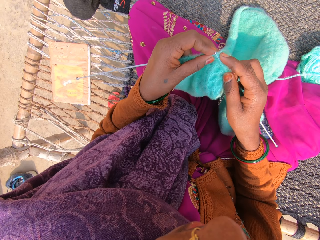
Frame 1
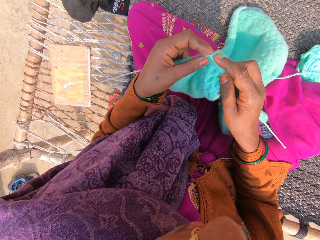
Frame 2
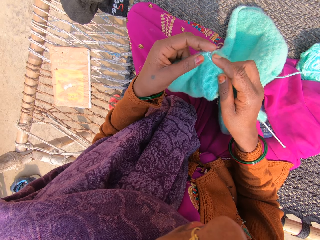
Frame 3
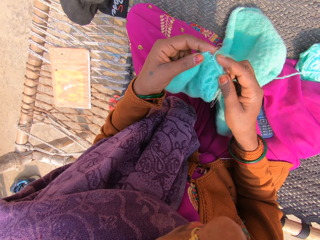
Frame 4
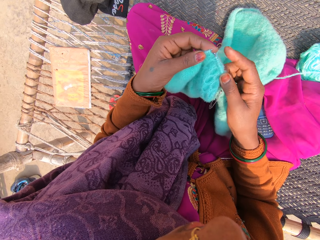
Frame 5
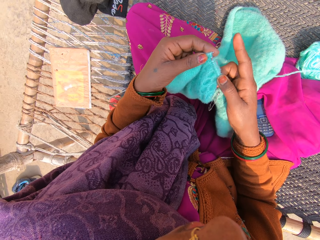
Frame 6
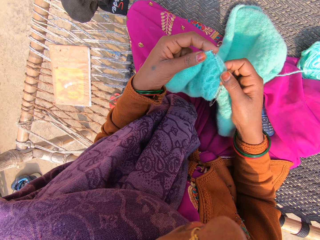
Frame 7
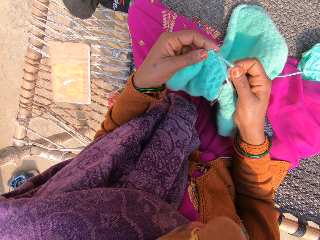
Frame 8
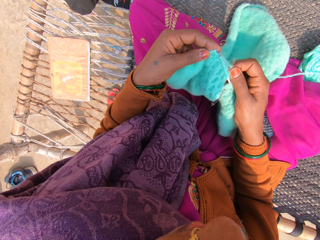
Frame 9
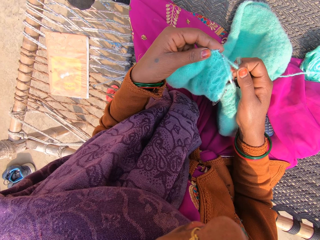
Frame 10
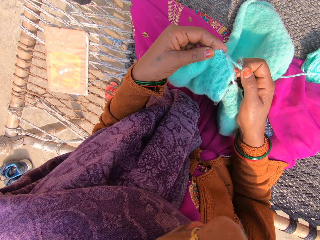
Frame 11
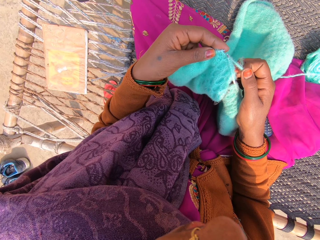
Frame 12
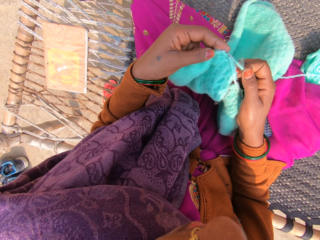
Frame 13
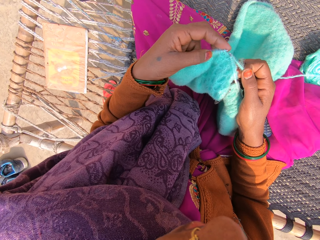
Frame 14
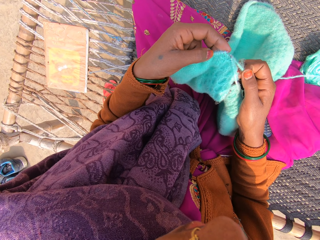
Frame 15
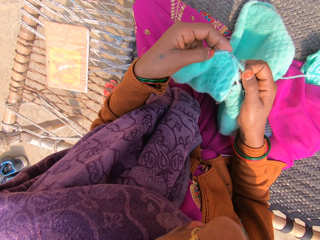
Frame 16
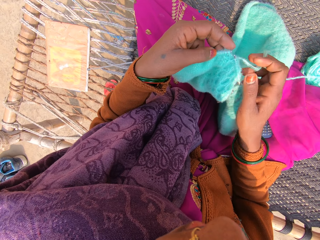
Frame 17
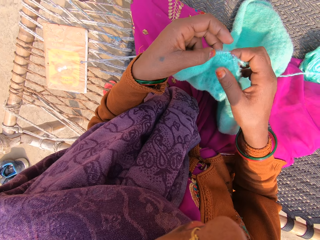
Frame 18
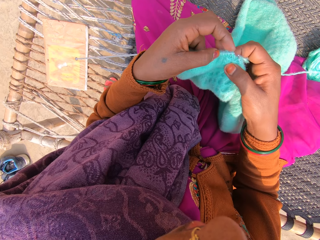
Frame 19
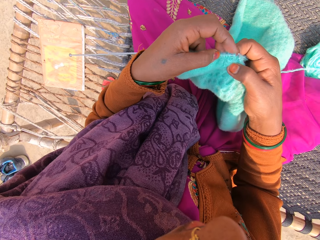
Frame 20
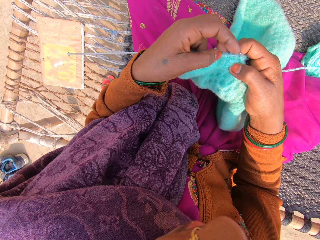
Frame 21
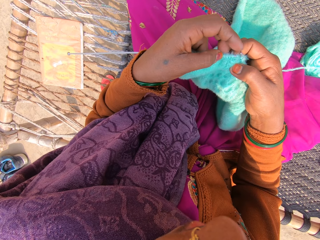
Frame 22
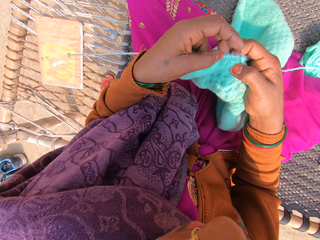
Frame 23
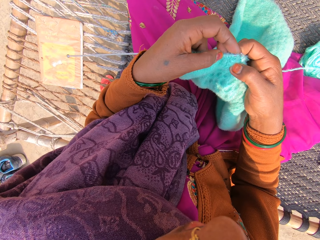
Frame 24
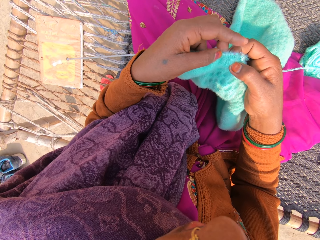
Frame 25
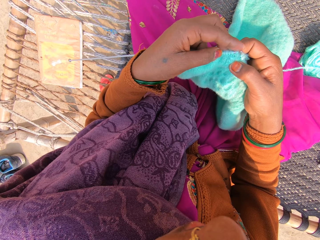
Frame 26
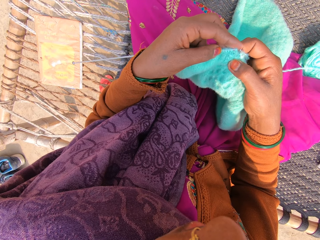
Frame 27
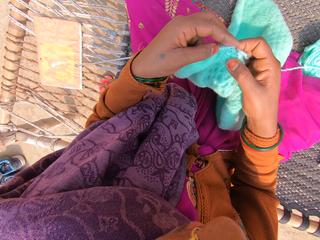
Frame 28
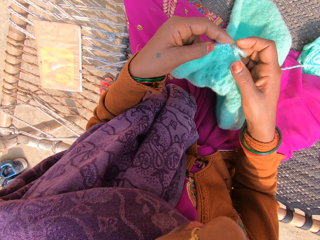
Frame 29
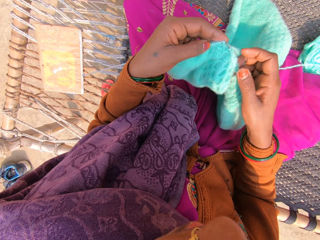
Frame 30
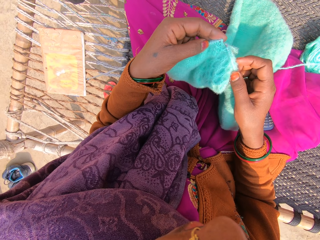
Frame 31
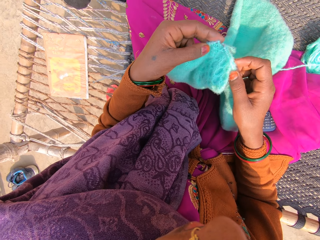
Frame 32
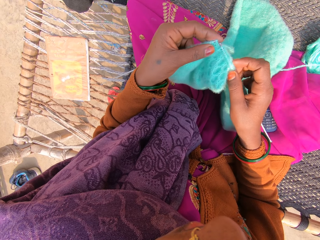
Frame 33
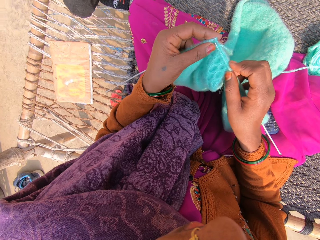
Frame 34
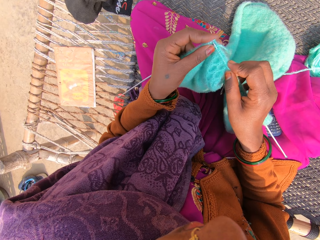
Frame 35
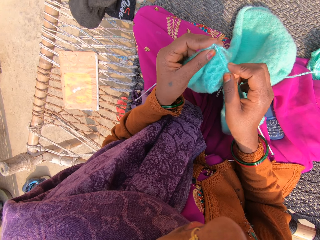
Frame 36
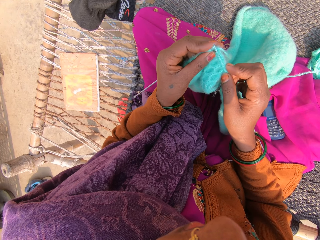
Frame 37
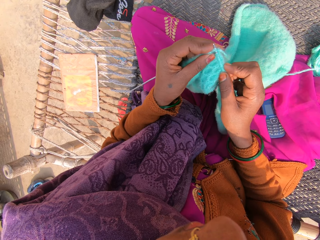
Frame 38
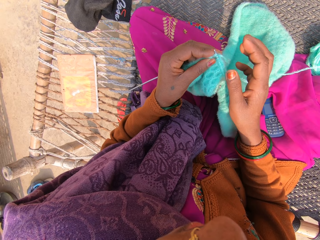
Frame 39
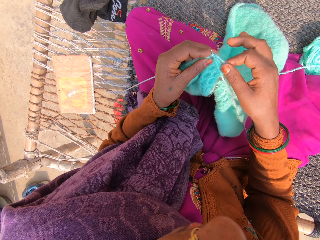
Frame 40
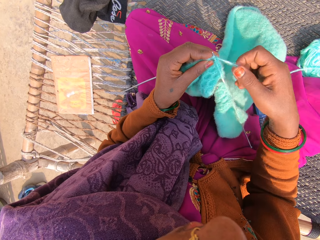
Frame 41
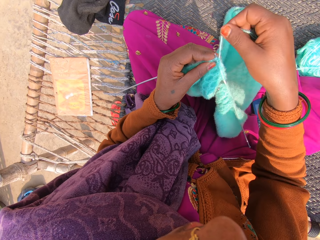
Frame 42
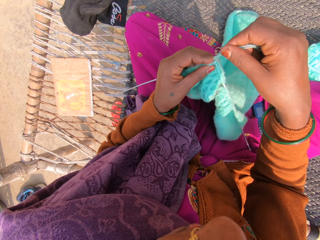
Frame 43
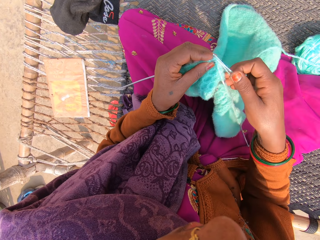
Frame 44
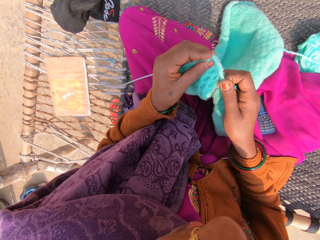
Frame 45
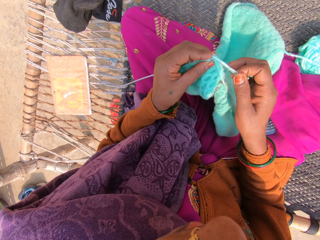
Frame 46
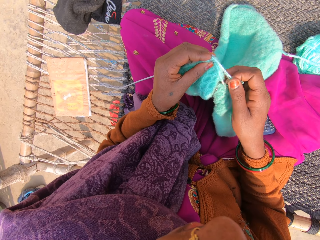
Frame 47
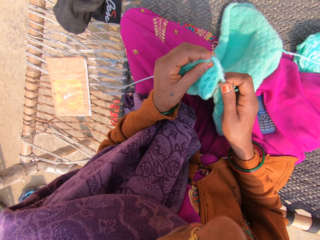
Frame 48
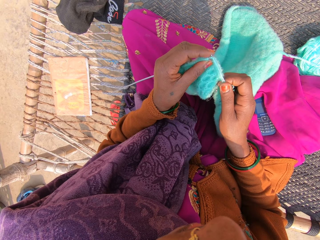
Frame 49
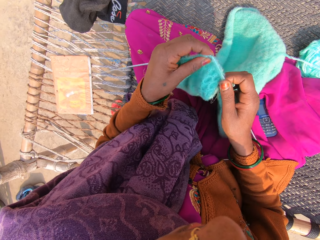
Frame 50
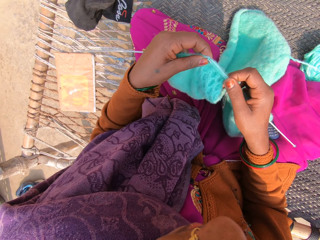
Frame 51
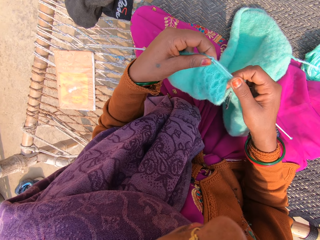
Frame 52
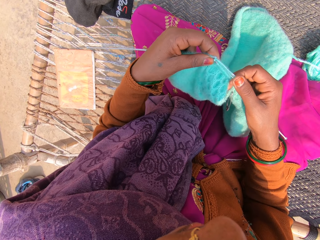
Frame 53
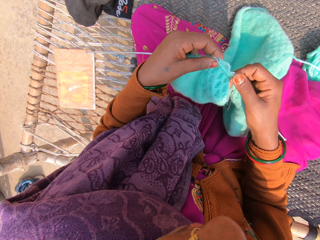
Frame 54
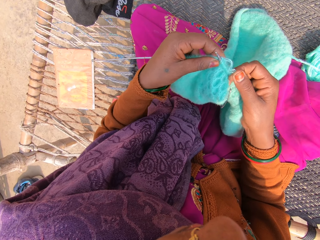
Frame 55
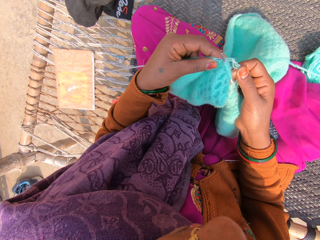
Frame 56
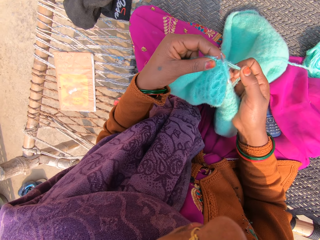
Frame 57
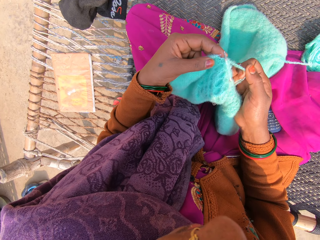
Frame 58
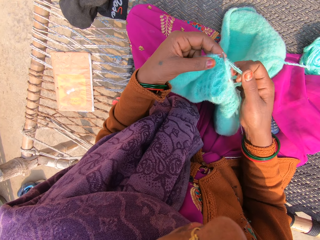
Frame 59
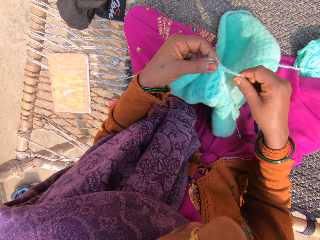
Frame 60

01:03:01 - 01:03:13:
The camera wearer looks at a garment. They knit the garment using knitting needles.

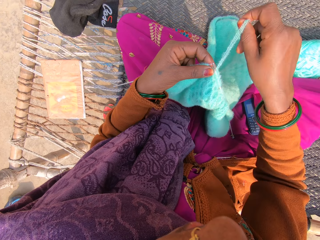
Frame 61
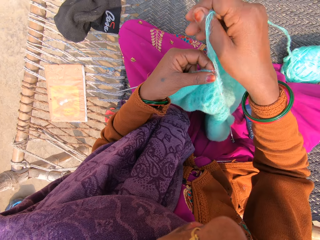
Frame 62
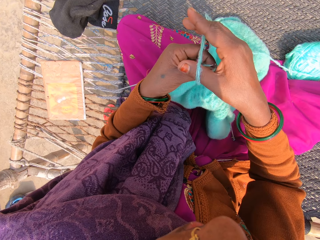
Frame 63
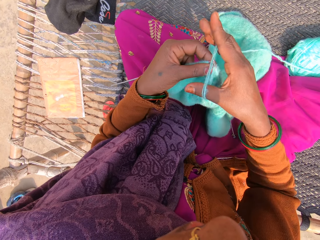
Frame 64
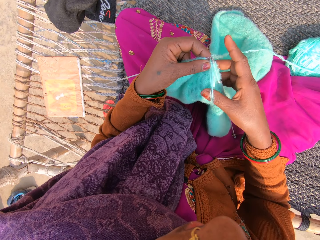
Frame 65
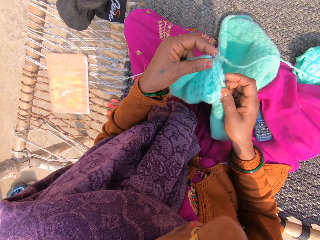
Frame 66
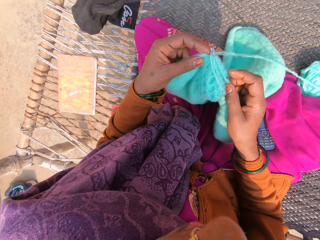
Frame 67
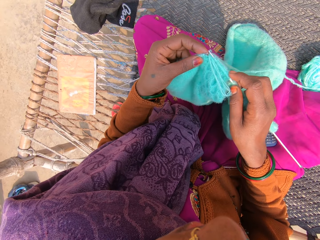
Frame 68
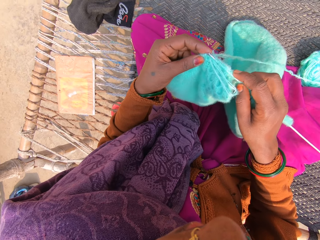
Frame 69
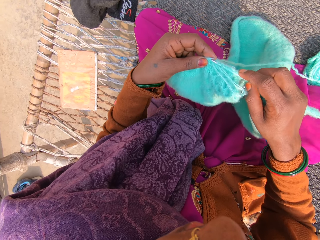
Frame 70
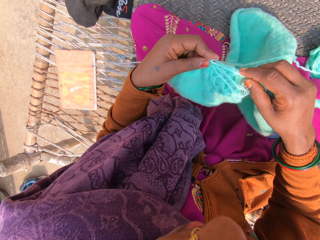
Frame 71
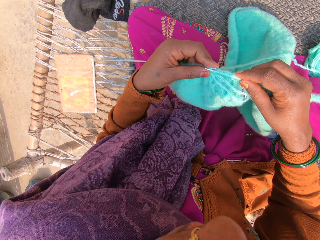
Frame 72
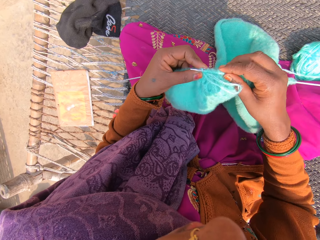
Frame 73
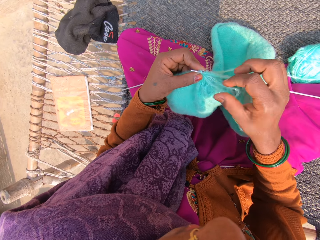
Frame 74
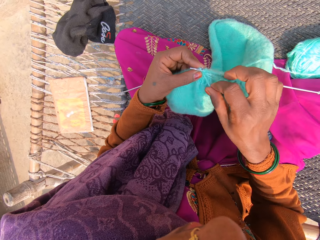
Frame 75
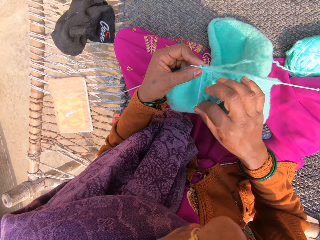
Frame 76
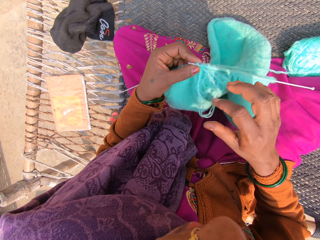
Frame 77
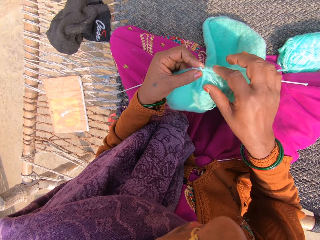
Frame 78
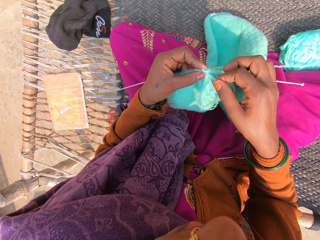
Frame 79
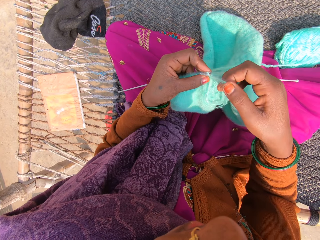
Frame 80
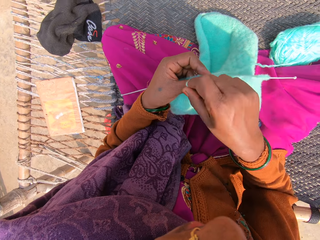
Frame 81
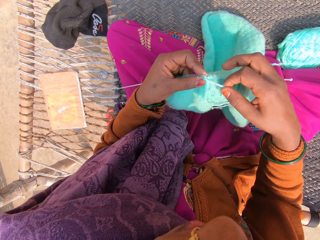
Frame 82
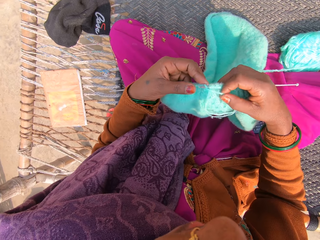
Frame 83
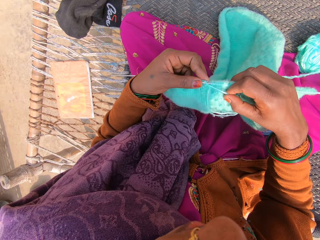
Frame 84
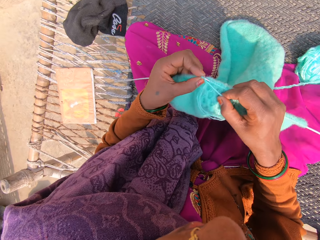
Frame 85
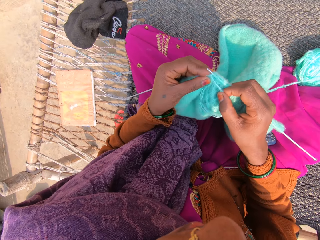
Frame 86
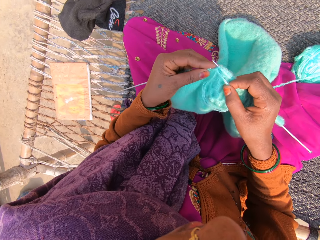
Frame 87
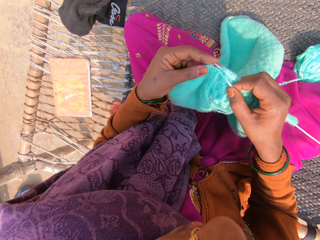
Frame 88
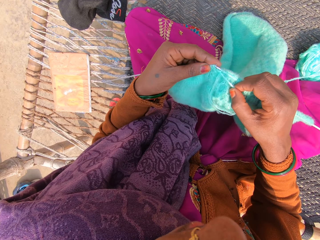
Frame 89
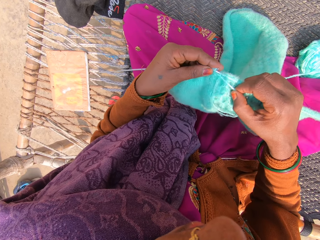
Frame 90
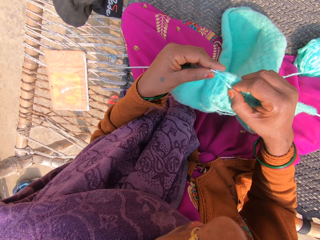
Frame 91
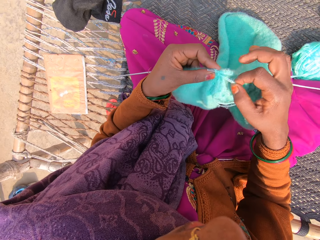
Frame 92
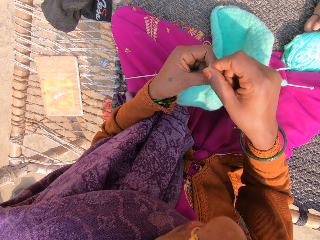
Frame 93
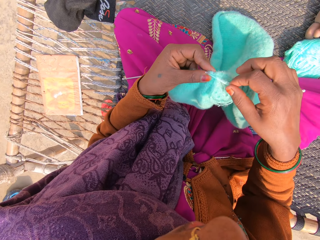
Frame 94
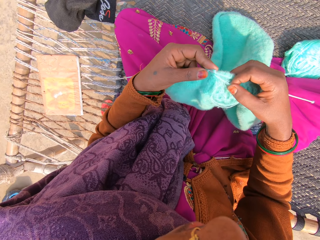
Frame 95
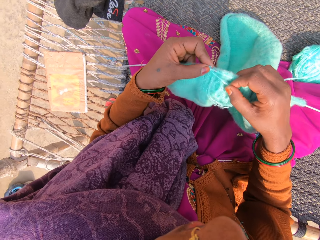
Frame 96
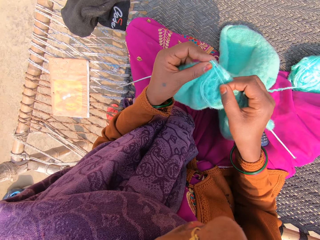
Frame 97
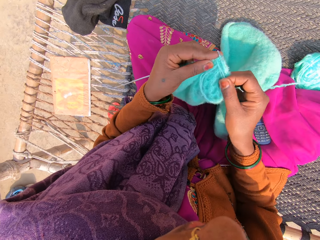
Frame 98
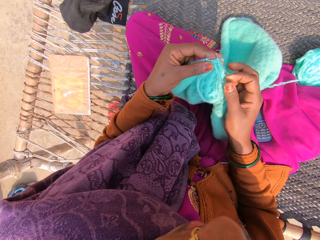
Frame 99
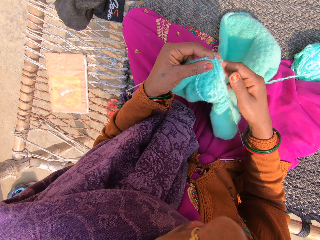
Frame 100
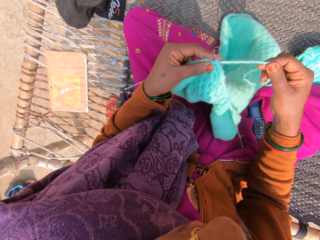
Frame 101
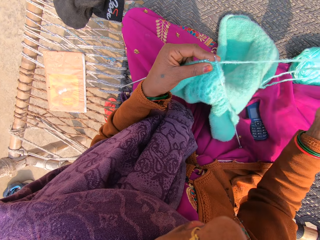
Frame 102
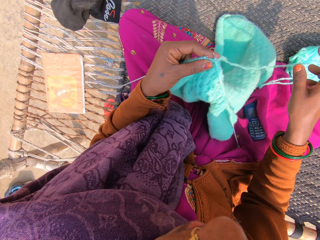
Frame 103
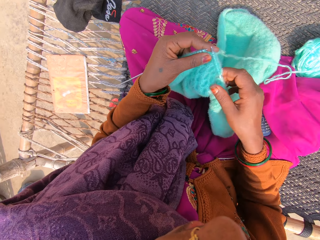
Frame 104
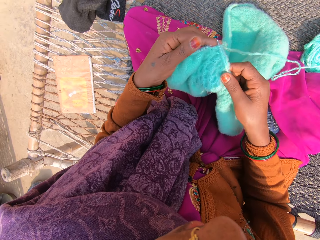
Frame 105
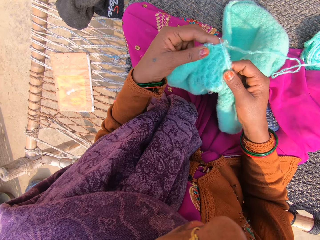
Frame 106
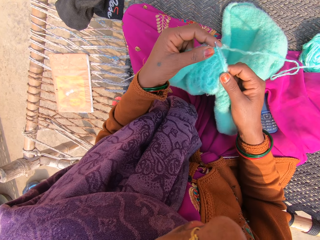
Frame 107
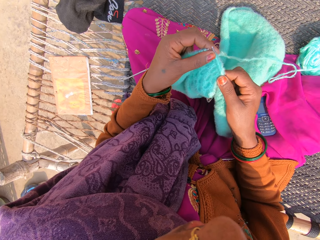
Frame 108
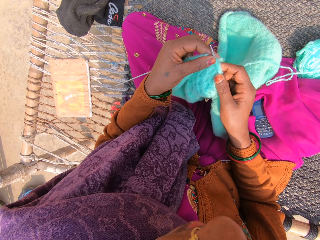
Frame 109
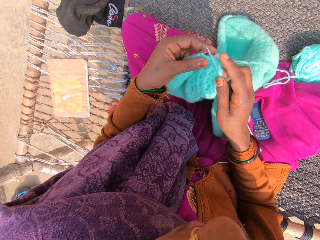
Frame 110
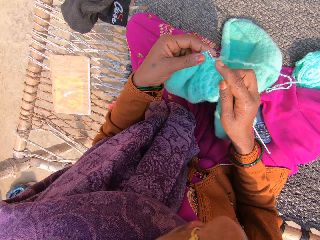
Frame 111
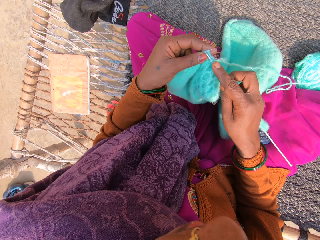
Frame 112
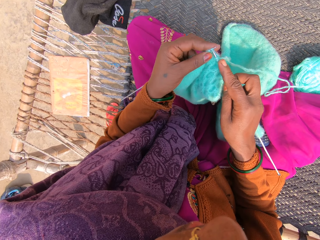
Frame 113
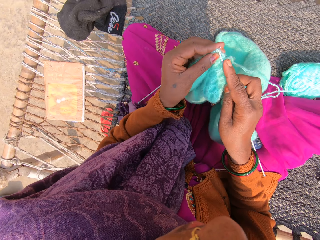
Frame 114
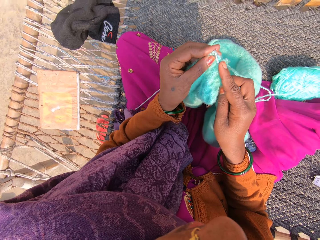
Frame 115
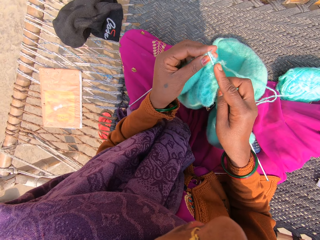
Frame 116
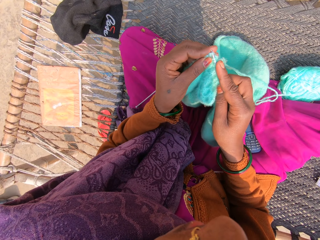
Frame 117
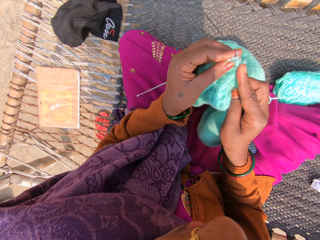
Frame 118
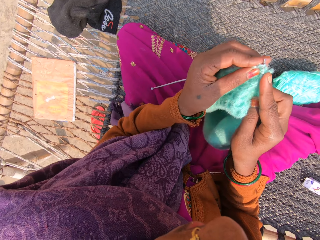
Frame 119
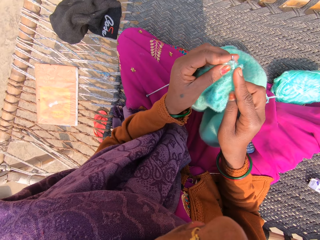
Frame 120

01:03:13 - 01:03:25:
The camera wearer pulls knitting thread on the garment. They knit the garment using knitting needles. They pull the knitting thread on the garment. They knit the garment using the knitting needles.
